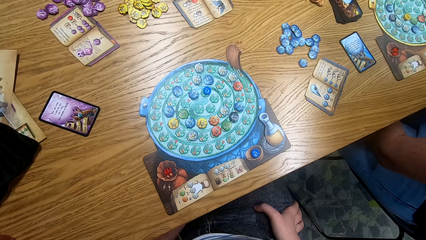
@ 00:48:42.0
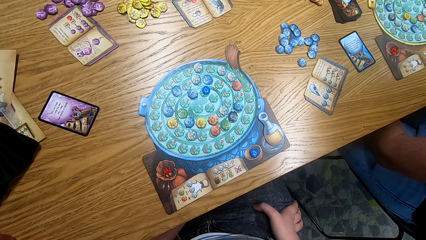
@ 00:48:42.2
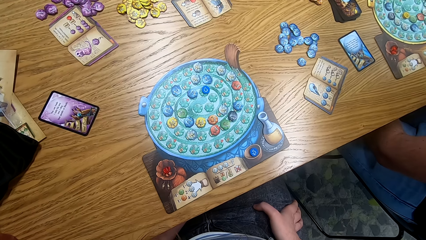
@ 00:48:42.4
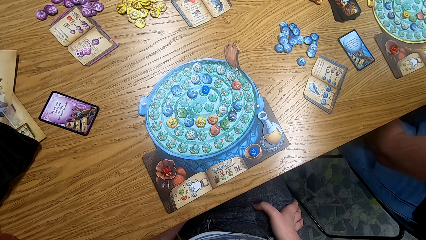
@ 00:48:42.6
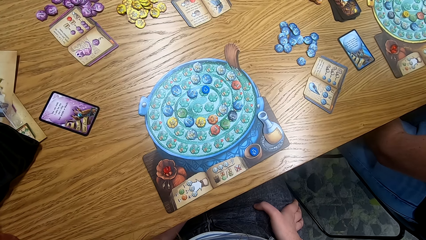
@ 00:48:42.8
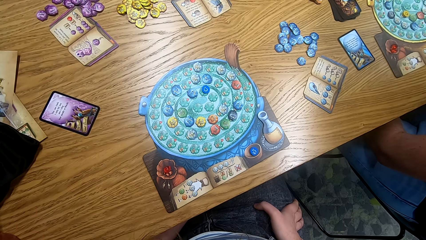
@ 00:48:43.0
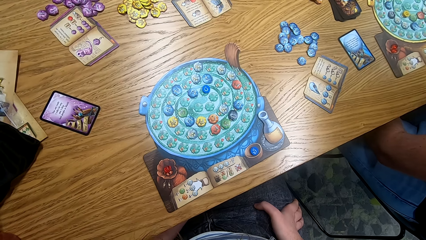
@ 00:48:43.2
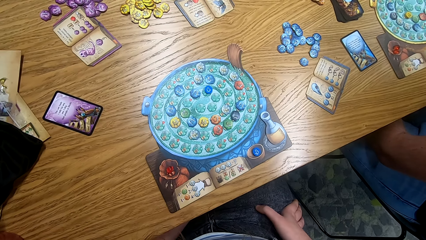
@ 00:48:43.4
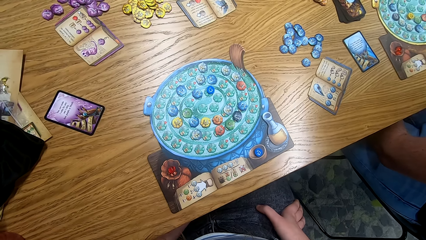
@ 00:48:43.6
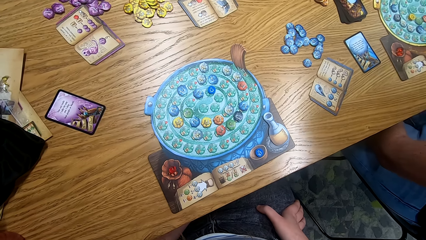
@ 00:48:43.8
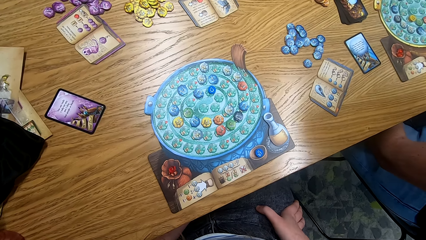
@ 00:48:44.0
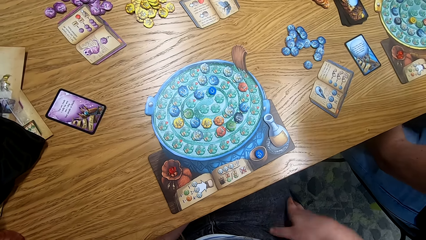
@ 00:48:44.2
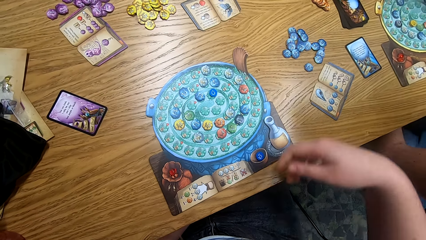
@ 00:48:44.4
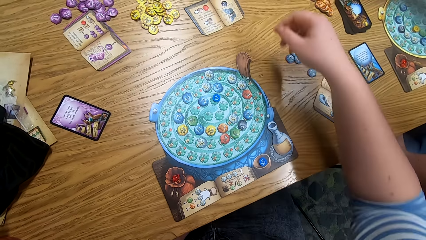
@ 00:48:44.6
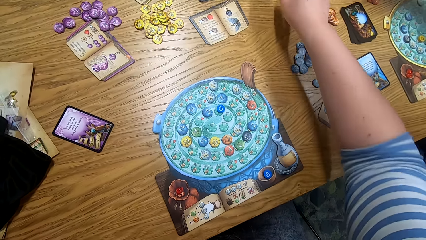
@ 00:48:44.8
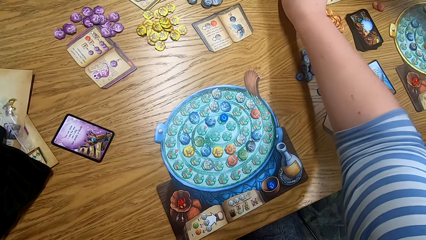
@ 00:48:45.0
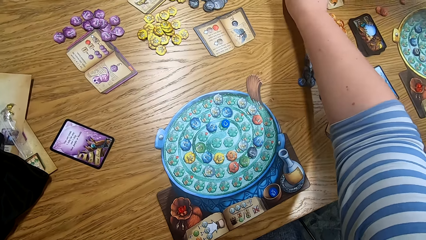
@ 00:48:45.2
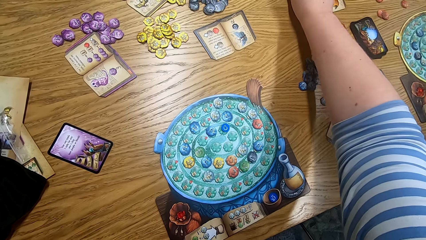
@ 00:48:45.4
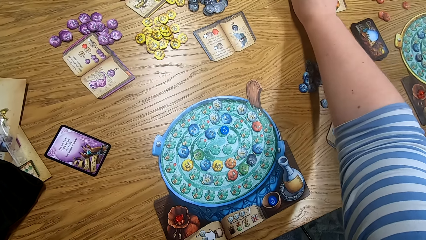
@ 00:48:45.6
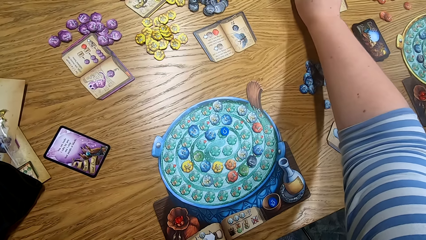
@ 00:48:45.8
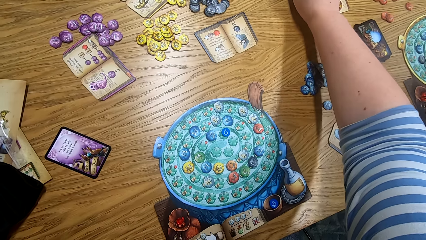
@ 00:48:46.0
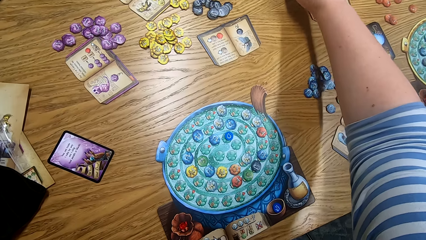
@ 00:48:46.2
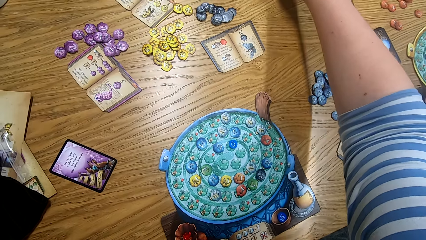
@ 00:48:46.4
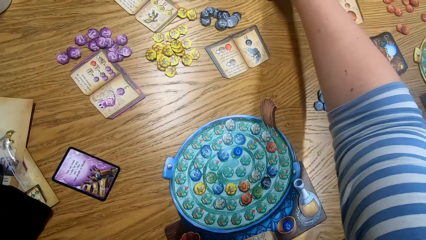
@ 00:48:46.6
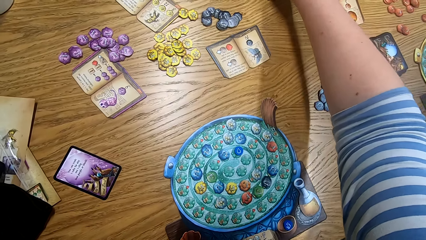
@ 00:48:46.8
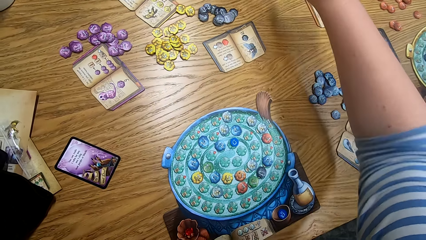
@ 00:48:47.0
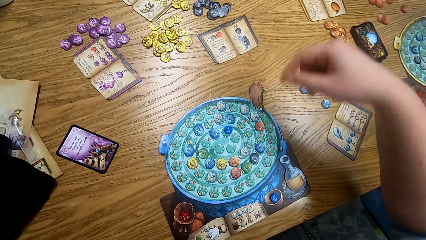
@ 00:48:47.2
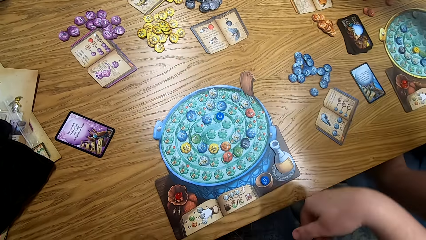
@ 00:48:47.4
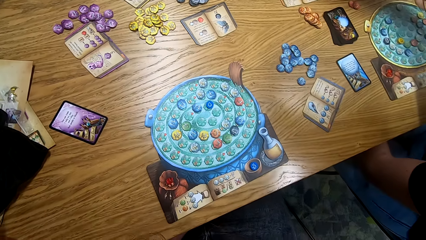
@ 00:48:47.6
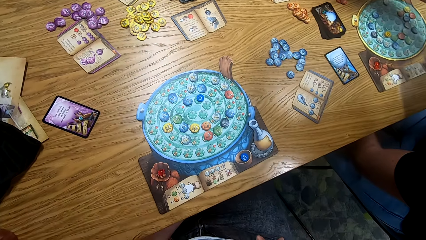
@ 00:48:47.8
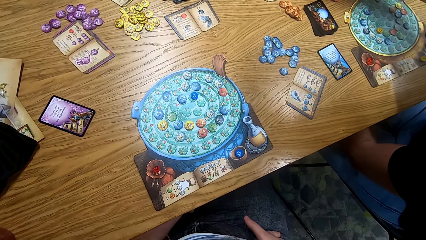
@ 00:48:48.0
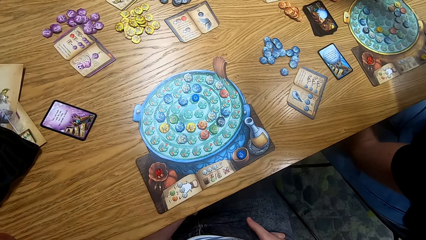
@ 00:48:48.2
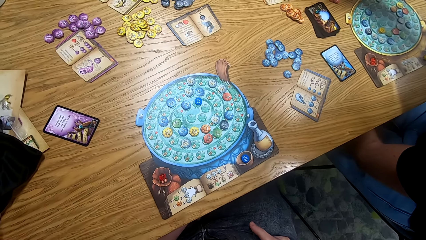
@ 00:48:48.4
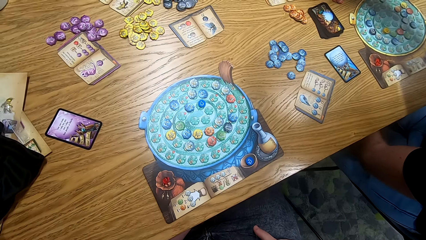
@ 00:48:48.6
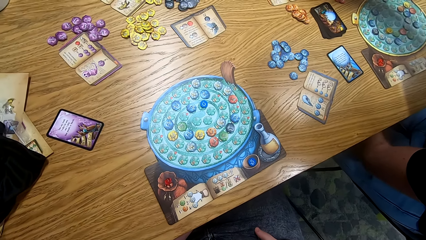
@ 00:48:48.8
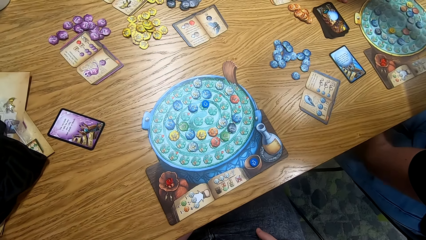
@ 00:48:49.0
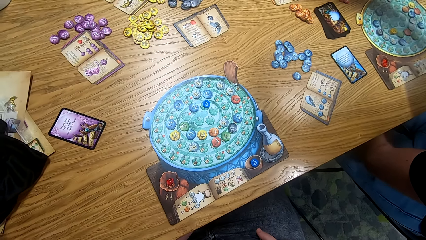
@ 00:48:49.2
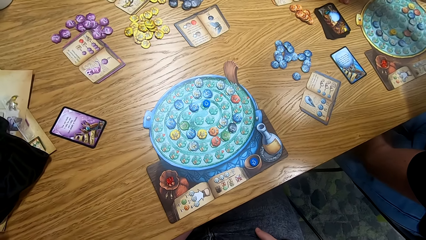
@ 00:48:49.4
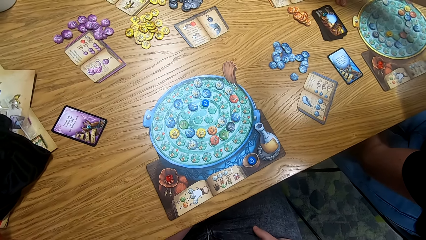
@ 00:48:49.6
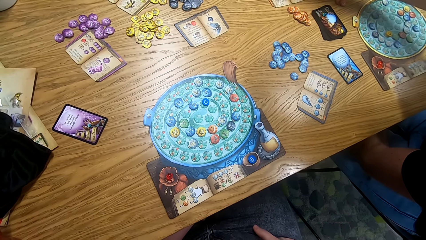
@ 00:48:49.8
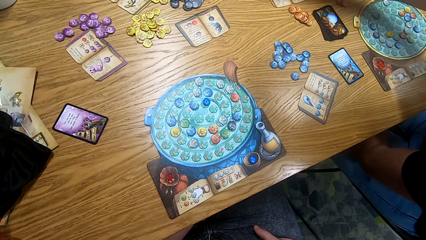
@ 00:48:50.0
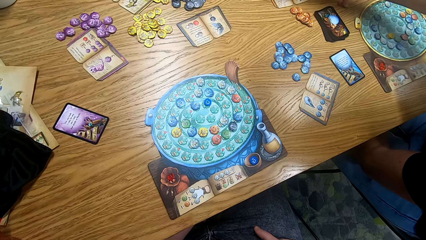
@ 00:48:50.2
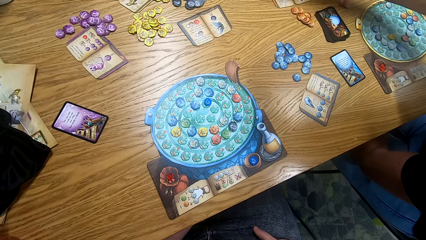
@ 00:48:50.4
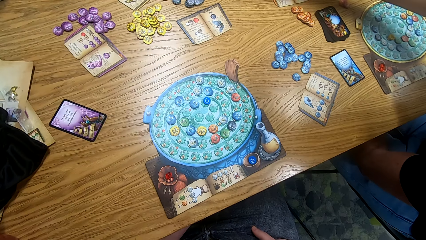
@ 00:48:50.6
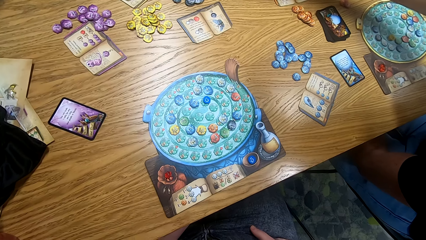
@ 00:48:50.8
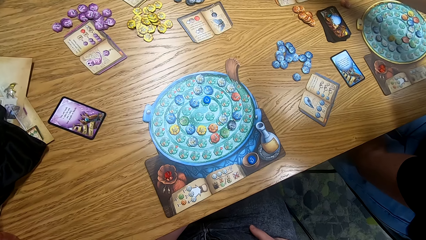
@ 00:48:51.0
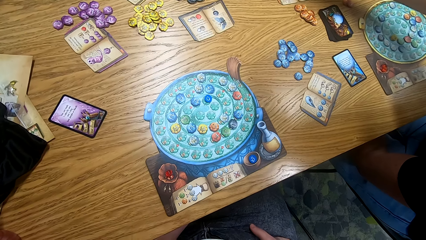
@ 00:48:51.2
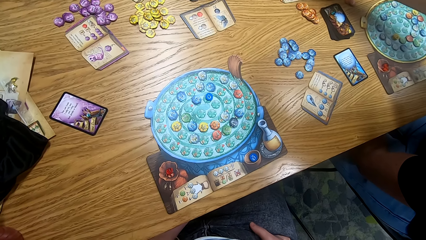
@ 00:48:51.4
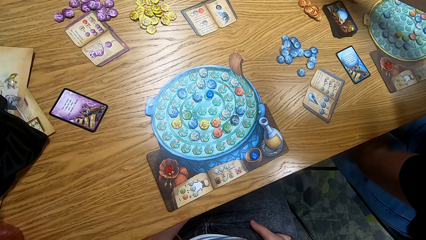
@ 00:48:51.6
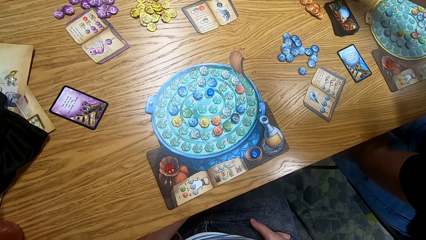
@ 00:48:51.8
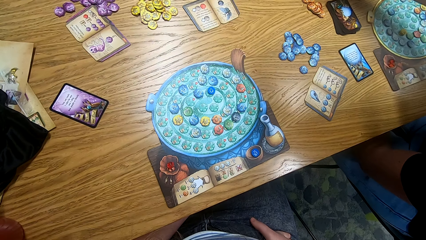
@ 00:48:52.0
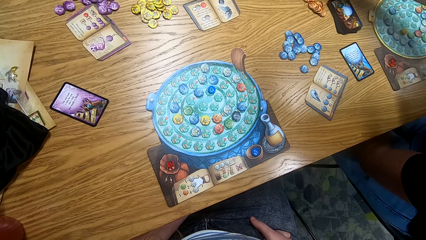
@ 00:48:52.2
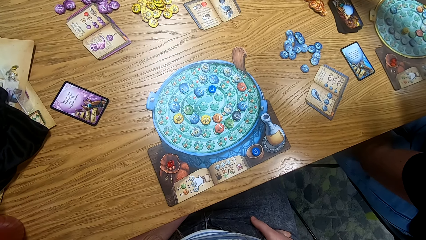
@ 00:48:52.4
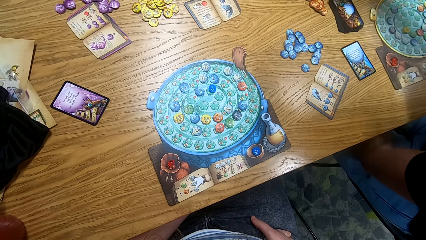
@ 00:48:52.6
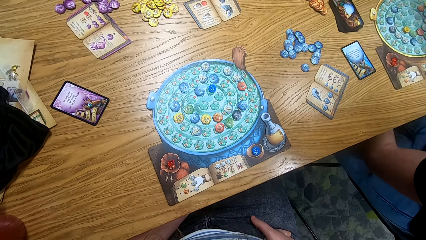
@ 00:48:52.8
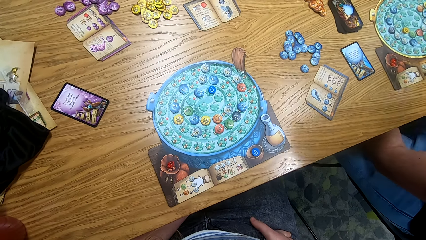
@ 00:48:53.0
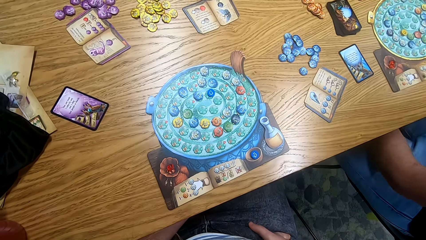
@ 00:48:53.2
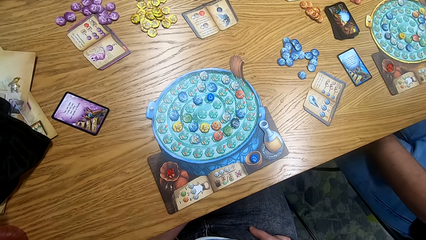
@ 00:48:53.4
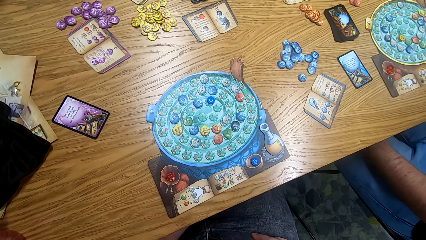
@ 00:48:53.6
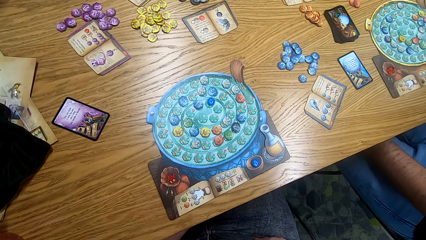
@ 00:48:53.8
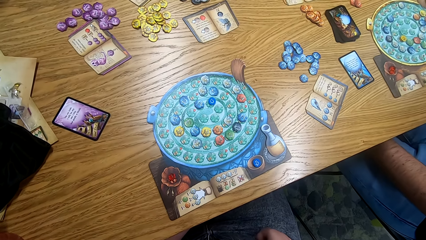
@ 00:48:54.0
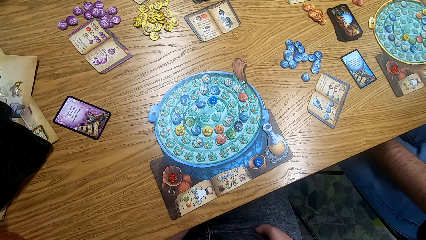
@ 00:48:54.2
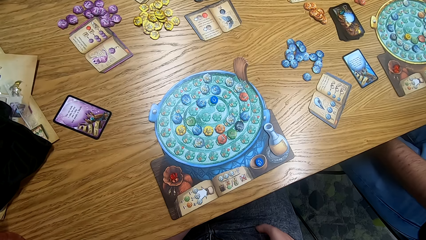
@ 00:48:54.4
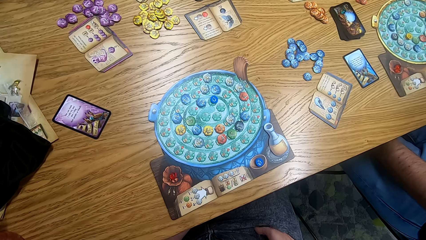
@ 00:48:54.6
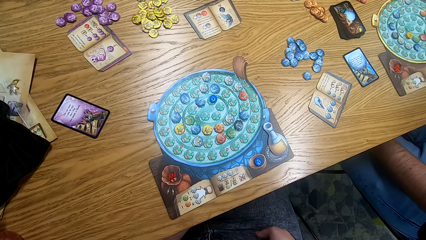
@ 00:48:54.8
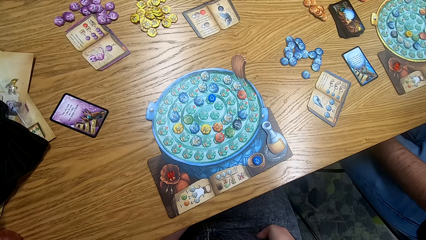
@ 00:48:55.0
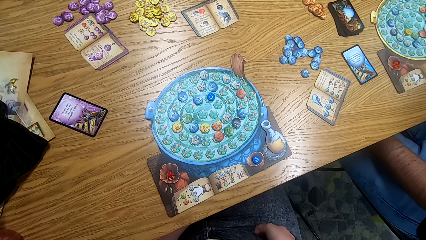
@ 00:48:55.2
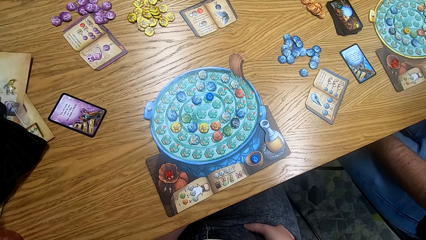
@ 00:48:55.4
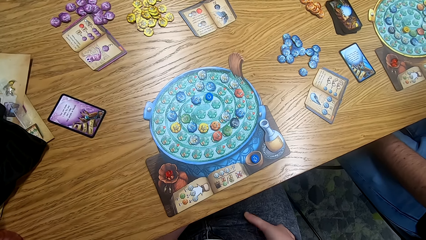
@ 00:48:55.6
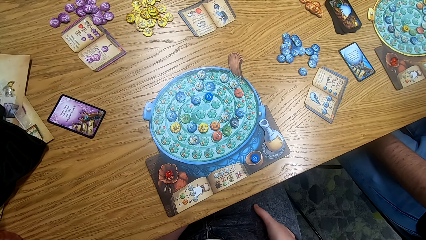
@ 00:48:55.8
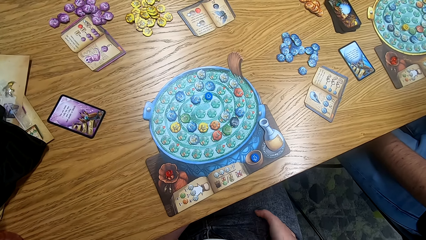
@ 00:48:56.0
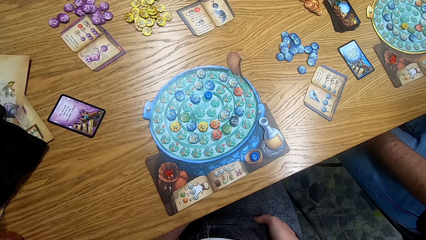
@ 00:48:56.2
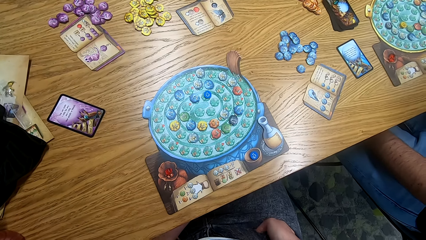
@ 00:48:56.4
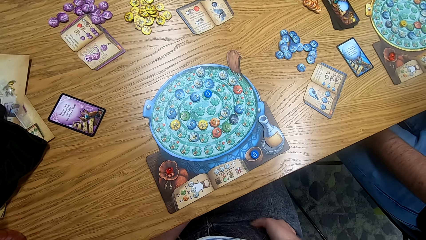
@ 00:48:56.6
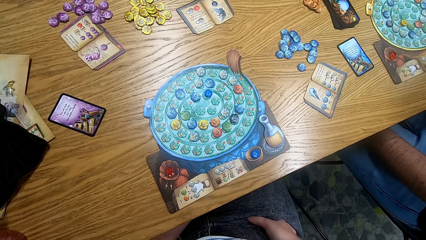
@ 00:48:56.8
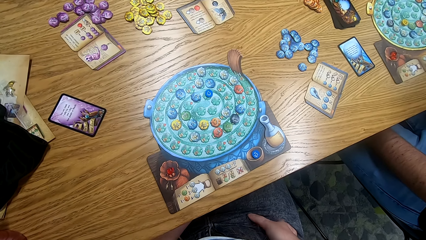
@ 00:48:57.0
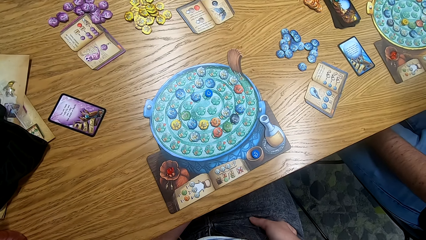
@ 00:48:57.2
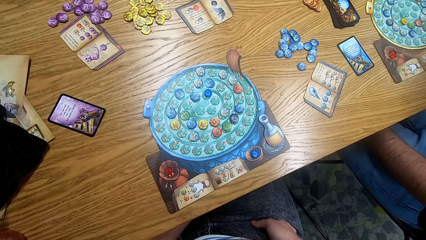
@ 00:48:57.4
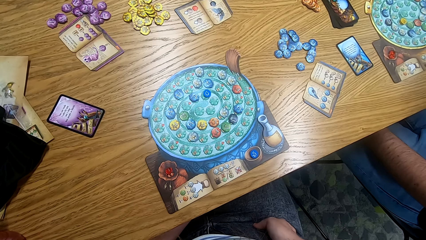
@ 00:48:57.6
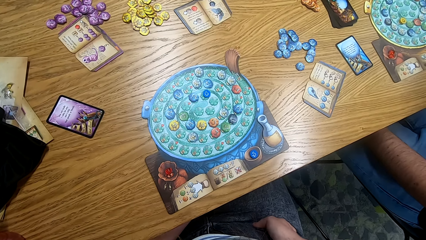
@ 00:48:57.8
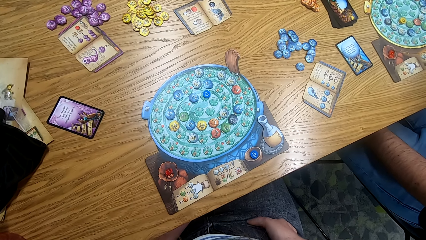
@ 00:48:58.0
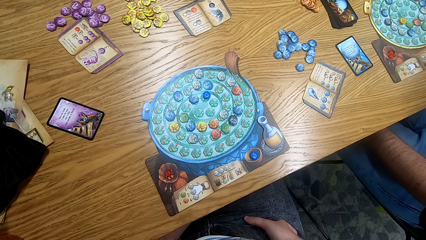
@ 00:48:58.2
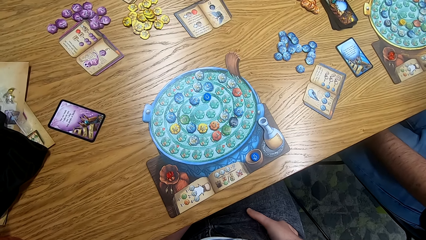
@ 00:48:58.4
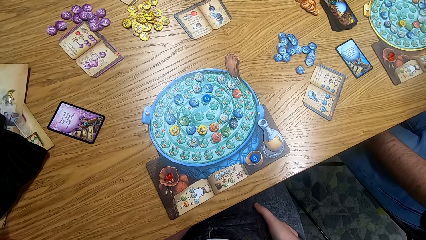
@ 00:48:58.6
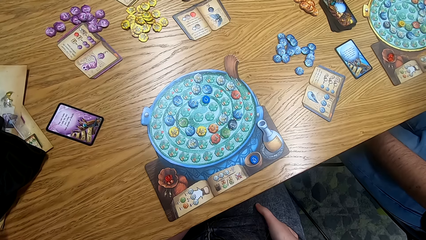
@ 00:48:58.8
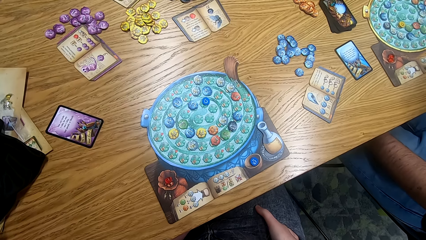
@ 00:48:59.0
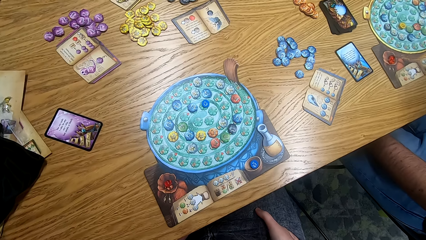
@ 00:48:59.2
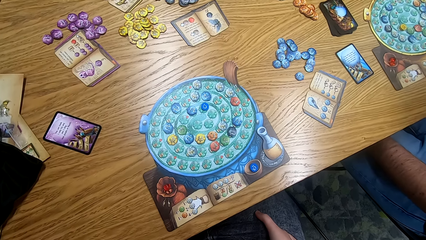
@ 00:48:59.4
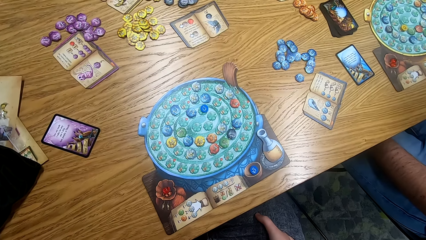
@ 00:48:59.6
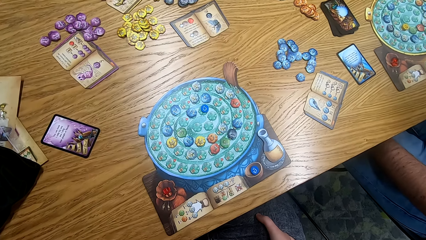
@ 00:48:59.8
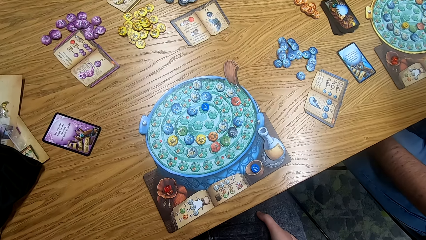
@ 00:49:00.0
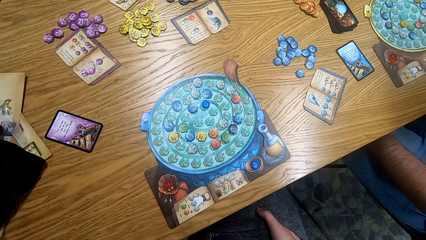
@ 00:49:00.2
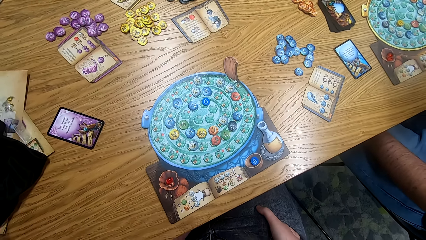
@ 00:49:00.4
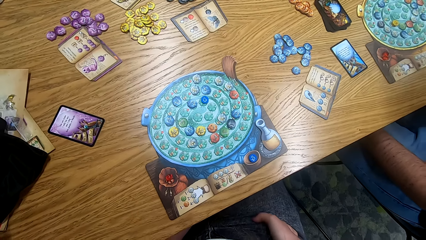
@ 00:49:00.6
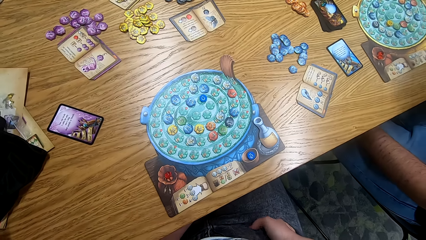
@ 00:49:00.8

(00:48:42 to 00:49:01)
The camera wearer stretches the right hand. They touch something on the table. They fold the right hand. They look at the table.
